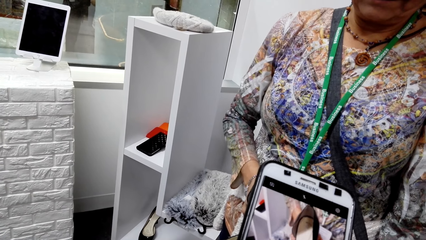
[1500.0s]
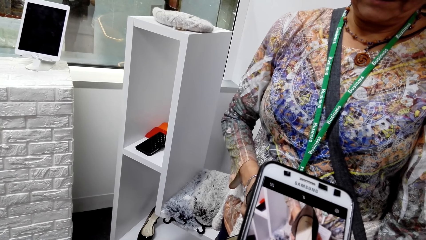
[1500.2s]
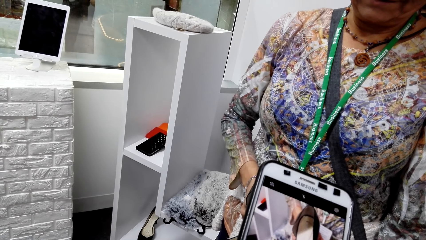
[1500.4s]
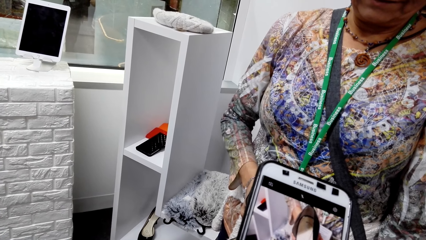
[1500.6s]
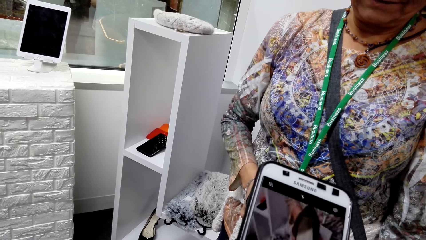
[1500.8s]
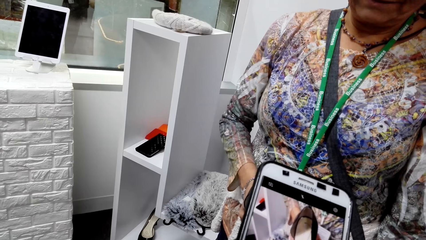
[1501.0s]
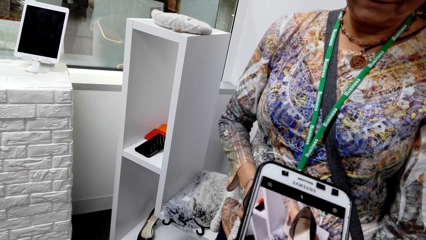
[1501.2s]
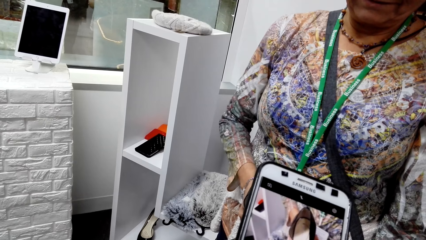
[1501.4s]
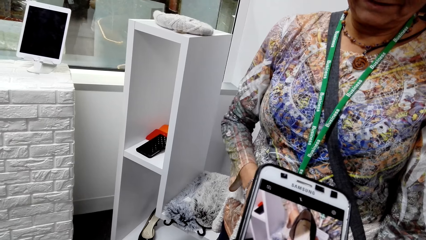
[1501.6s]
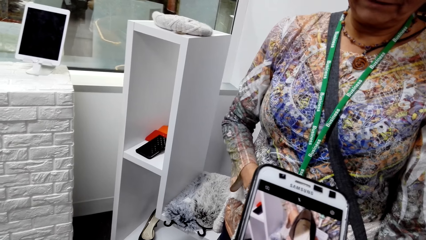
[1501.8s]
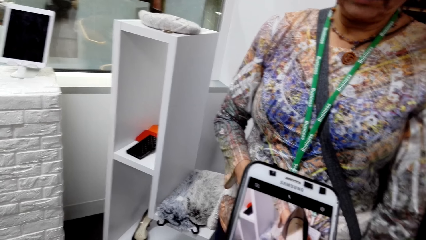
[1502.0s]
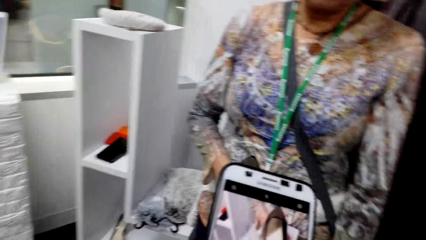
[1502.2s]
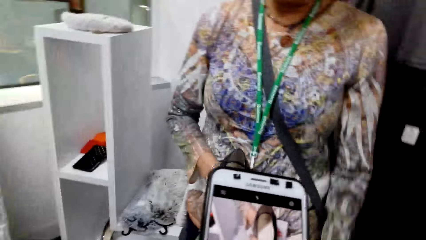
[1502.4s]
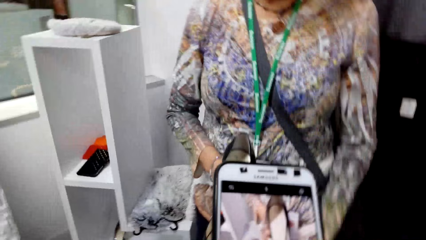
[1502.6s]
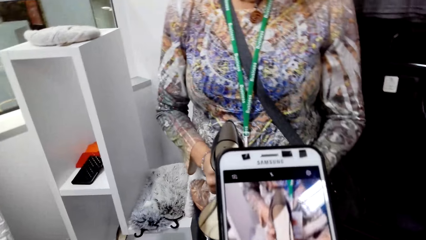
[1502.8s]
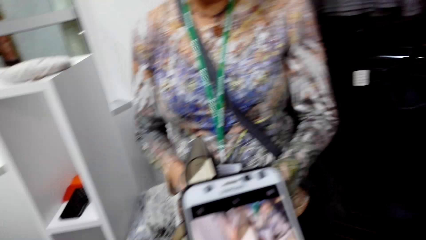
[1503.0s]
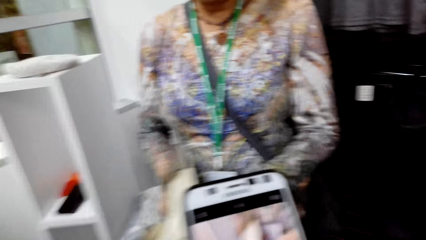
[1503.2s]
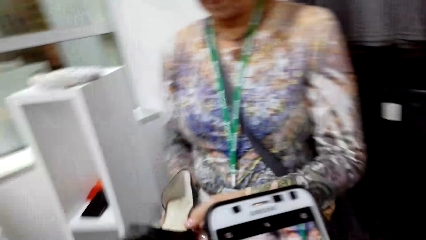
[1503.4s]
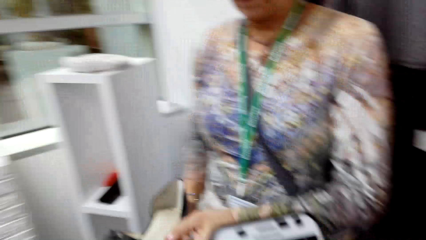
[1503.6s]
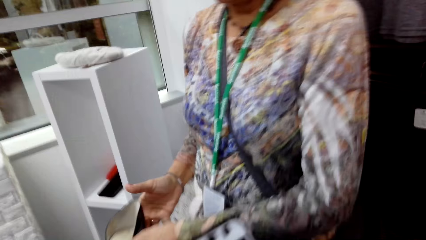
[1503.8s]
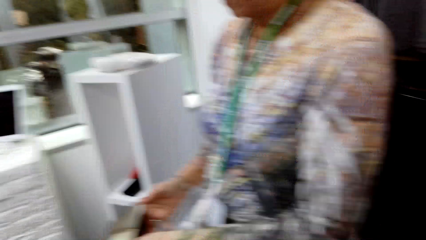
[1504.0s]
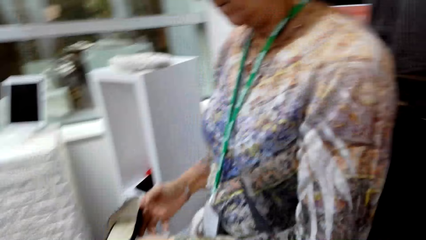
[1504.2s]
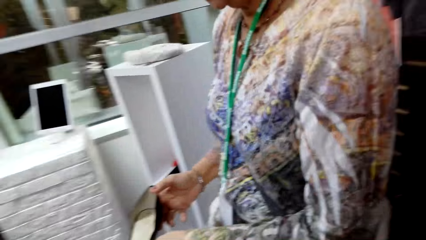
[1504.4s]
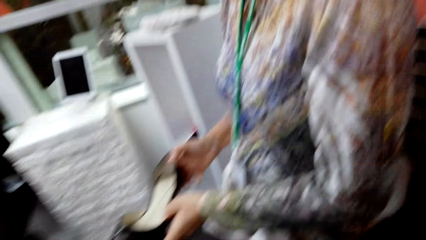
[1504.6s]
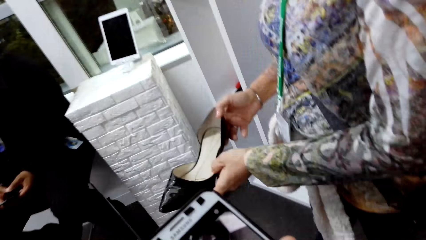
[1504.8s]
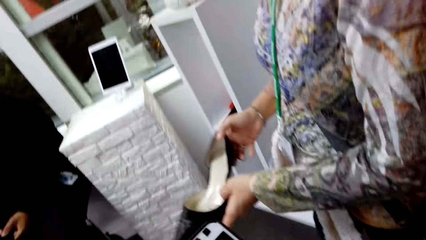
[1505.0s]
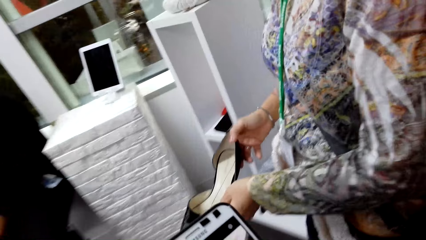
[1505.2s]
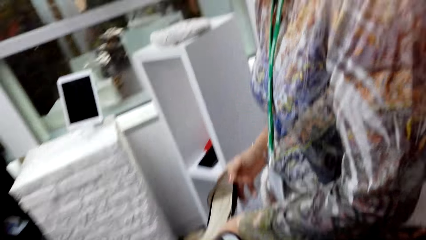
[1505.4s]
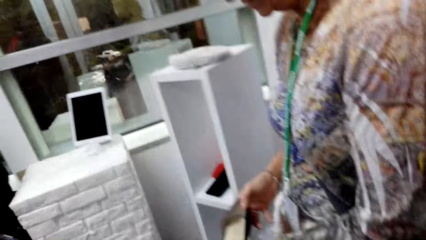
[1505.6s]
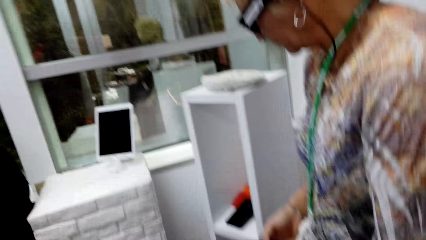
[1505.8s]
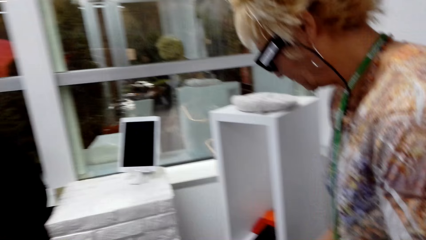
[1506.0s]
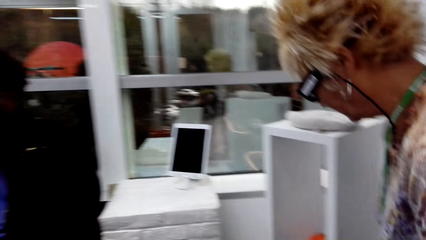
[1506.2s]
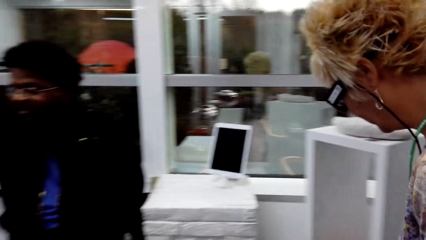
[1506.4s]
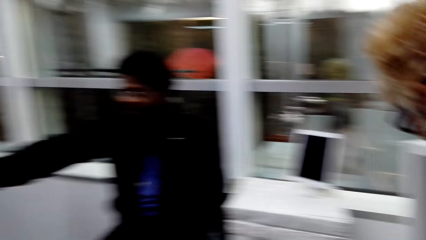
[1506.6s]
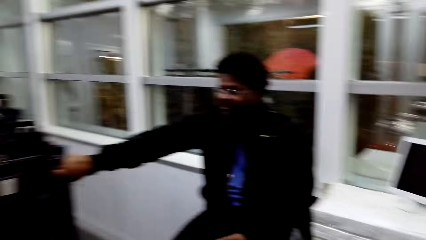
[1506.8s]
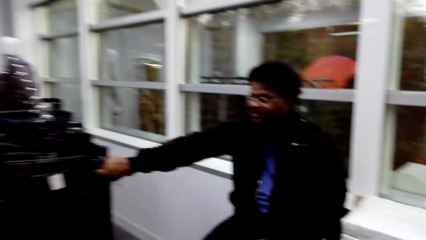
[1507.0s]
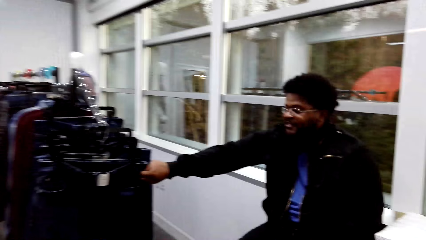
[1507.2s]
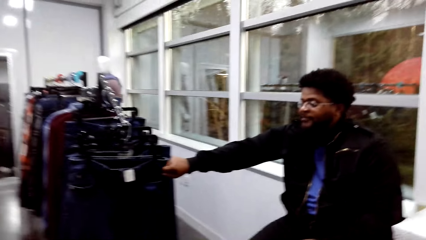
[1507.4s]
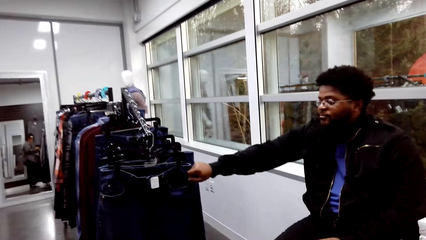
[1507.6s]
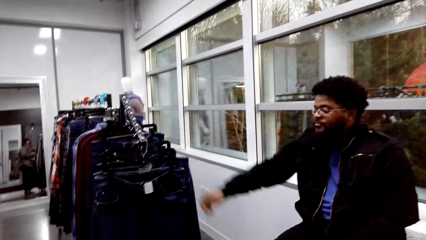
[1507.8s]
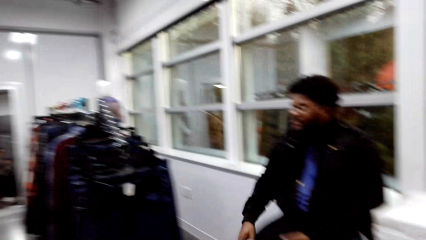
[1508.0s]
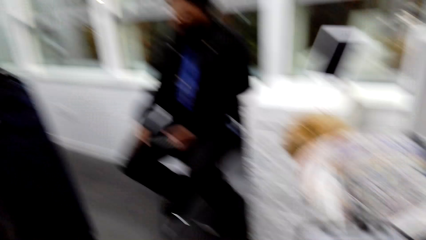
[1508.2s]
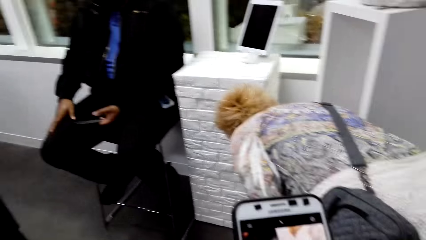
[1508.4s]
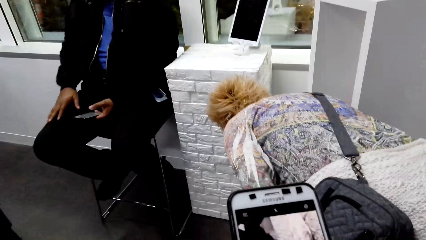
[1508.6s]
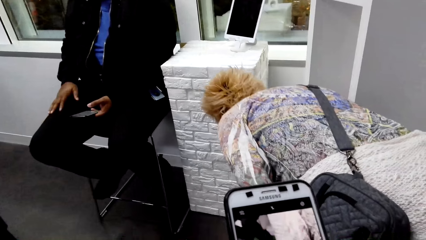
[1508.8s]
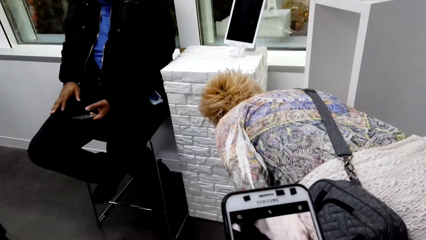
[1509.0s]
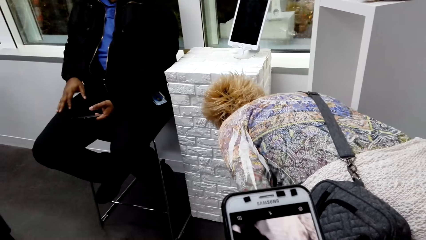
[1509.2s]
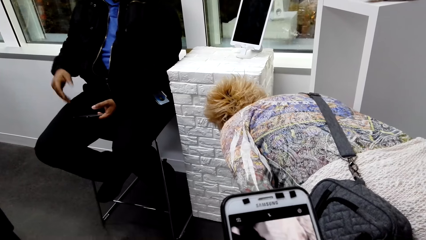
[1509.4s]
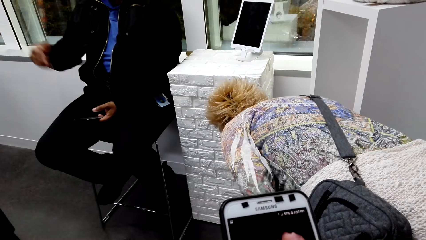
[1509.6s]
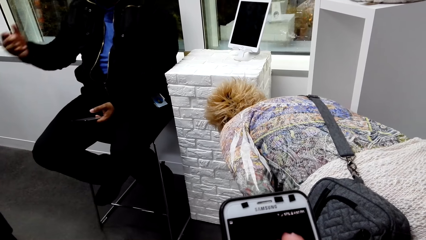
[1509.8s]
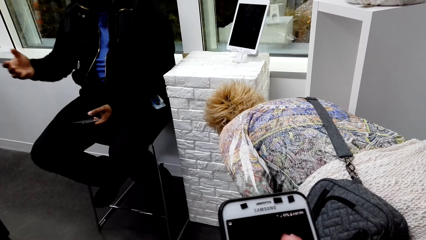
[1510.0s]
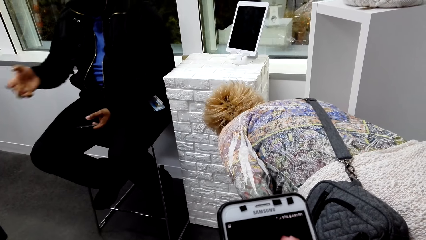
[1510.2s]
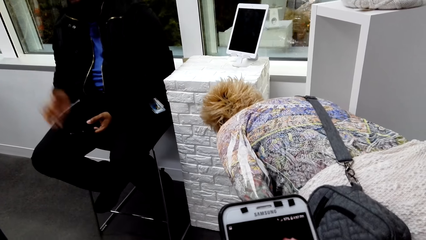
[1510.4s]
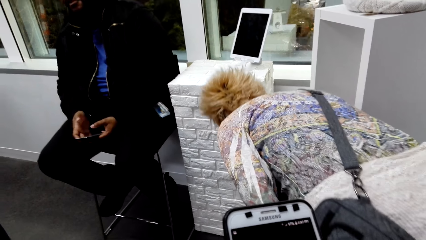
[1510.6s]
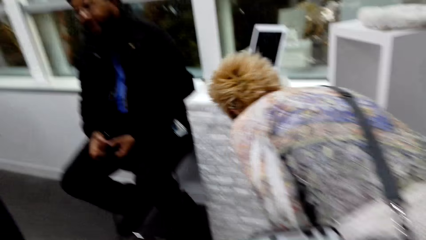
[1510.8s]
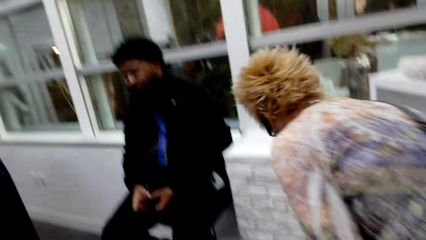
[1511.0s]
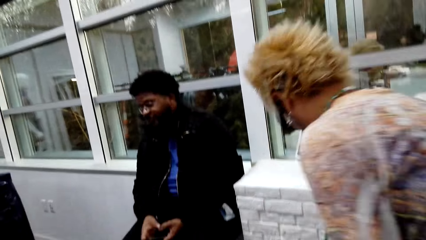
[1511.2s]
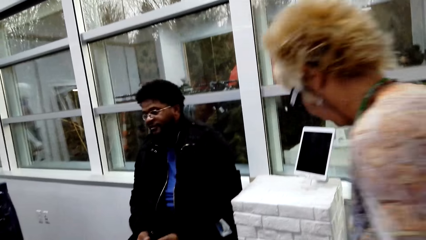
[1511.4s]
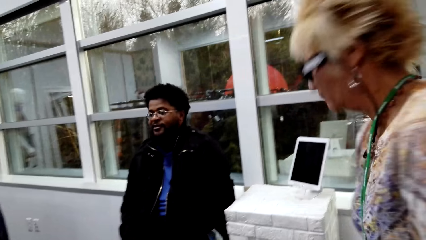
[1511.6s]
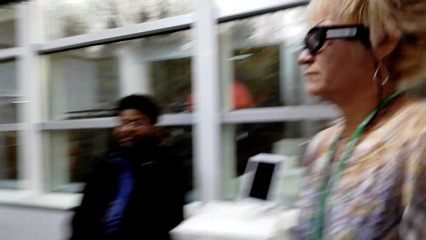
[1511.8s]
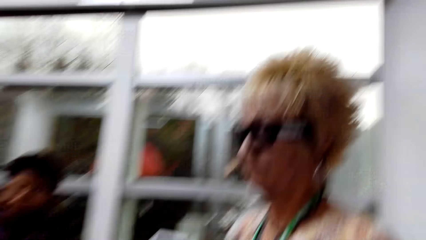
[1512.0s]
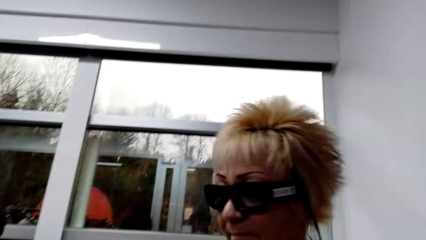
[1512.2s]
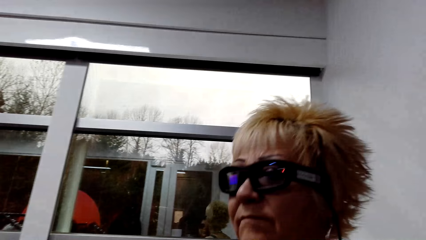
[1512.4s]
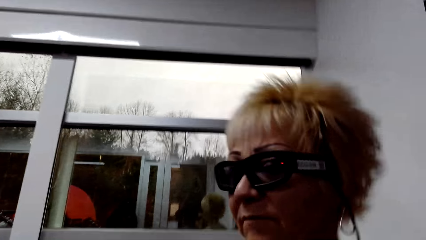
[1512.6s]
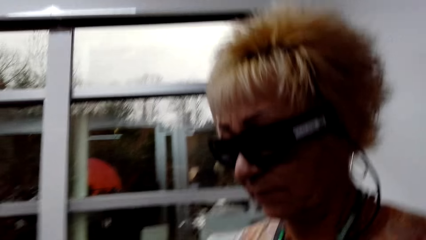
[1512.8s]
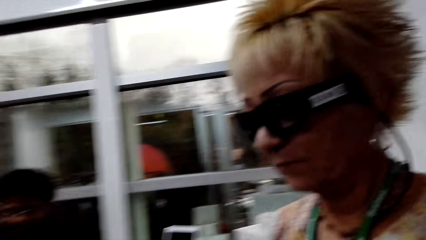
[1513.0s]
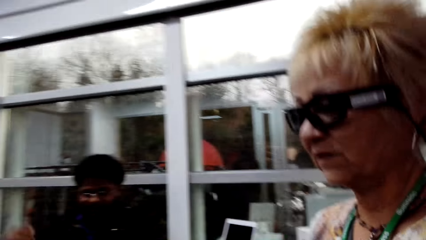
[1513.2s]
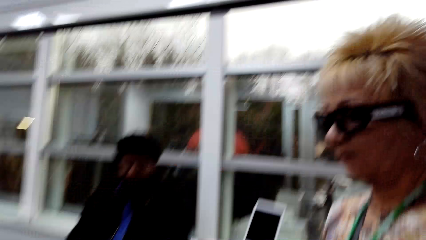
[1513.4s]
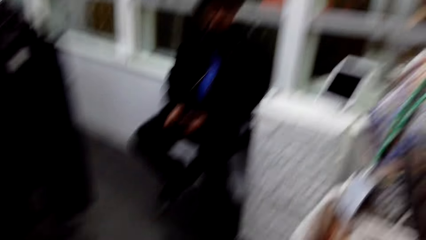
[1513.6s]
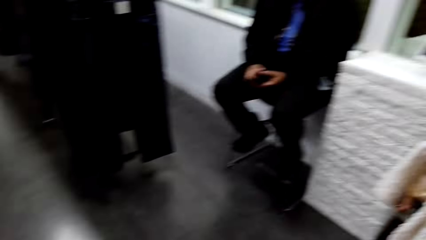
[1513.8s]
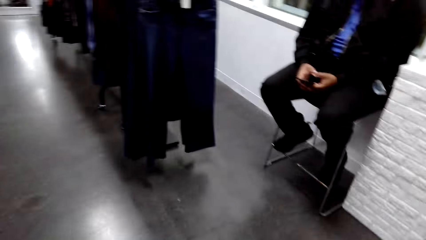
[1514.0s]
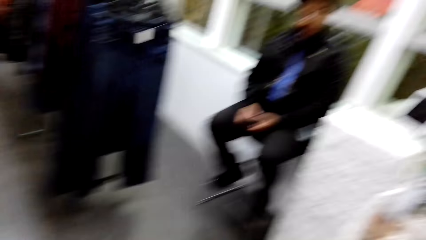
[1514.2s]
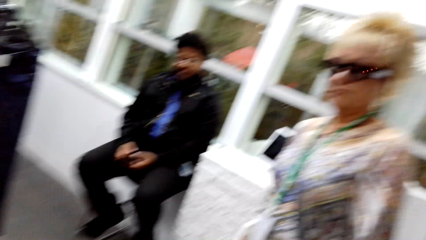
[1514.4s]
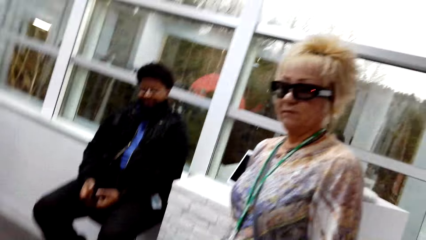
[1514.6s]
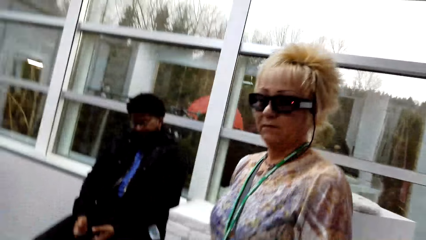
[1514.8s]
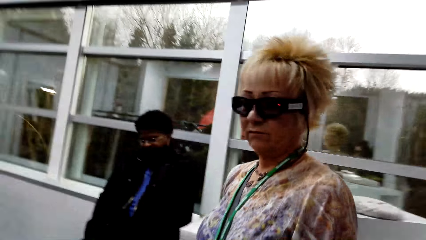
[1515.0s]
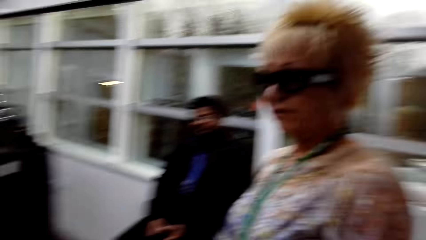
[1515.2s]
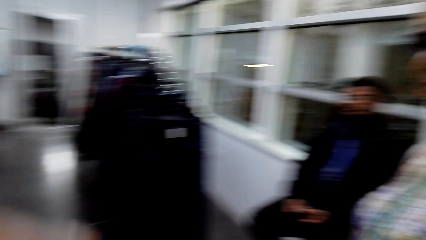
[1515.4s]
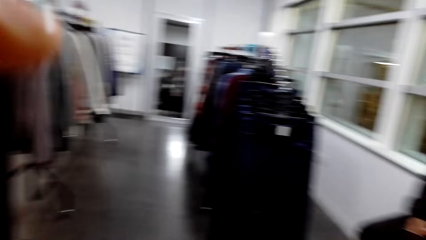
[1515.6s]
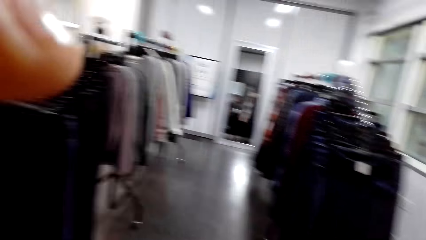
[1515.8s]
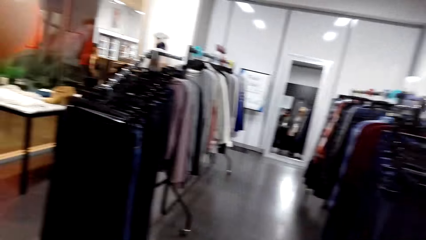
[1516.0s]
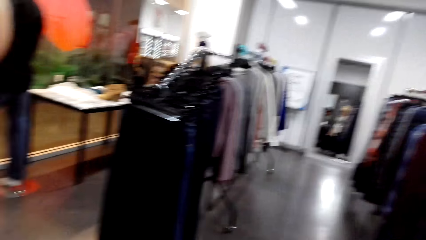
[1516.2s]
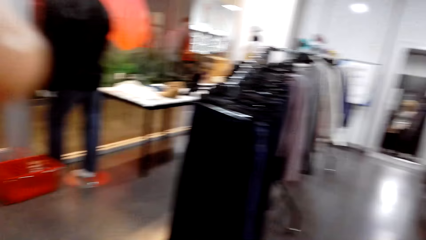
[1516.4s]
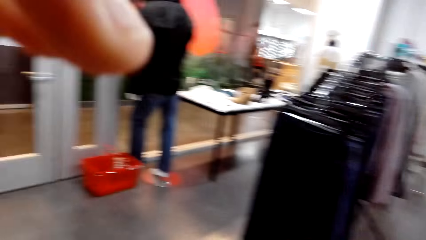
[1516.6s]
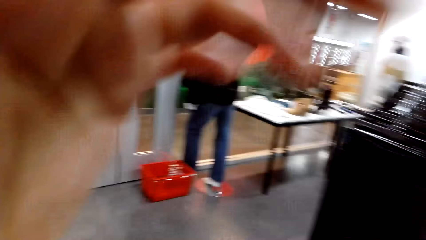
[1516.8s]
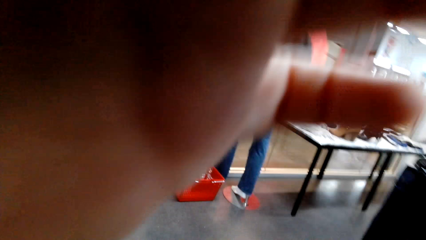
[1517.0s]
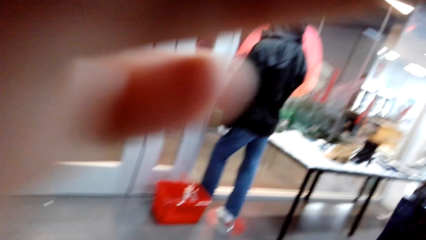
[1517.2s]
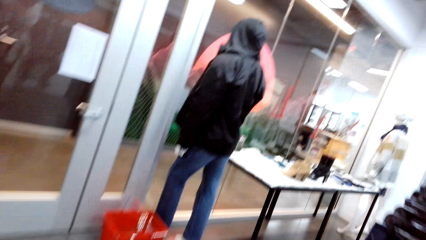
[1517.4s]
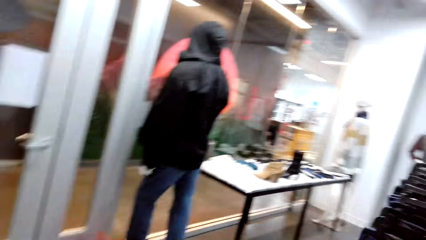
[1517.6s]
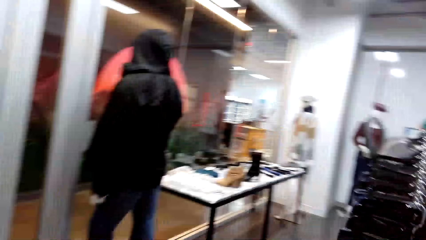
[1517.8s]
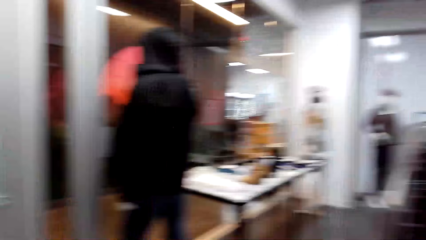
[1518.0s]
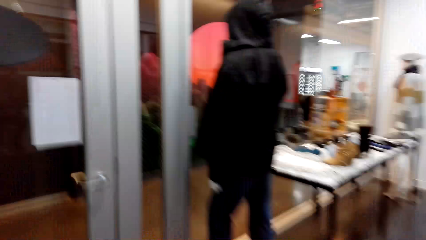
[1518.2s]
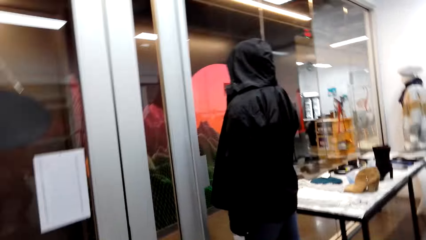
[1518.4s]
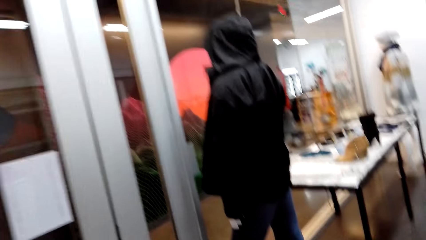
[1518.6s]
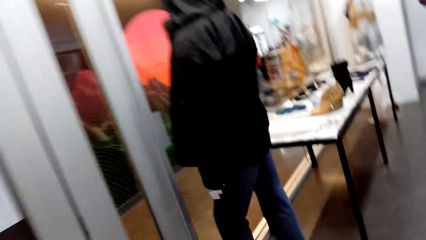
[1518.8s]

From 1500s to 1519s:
A lady returns a shoe. The camera wearer dialogues with a man. They look around. They adjust the camera.
